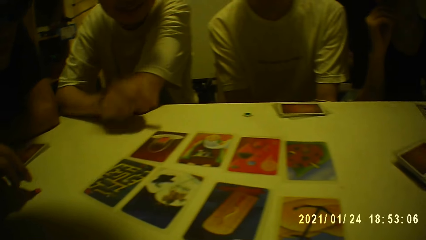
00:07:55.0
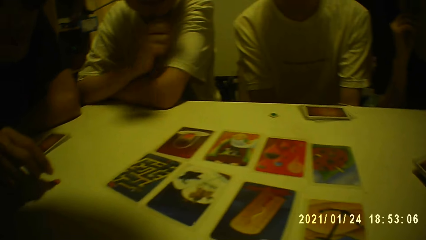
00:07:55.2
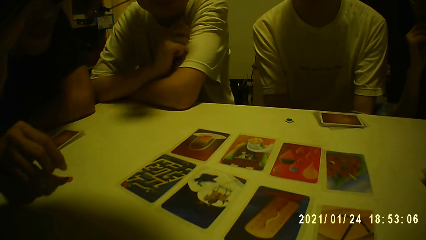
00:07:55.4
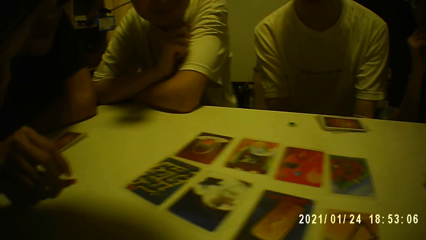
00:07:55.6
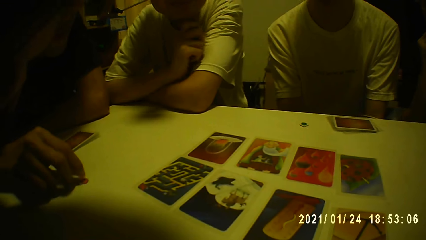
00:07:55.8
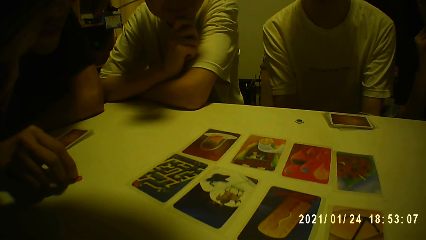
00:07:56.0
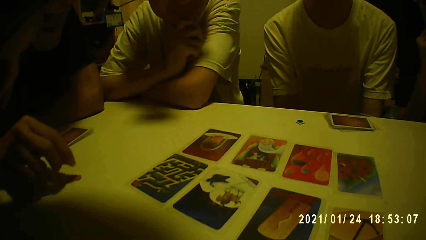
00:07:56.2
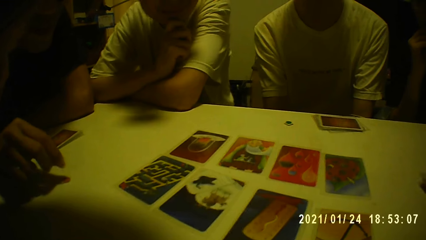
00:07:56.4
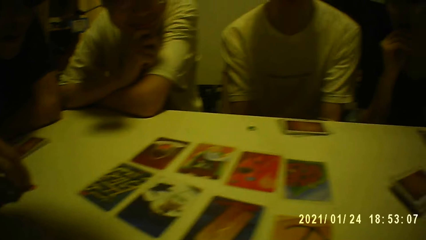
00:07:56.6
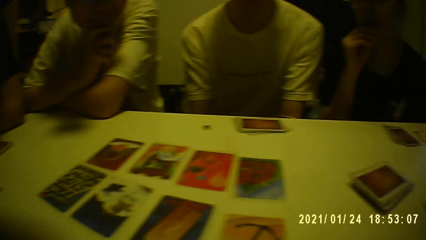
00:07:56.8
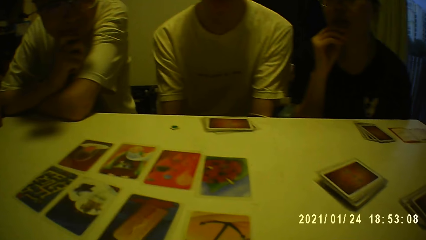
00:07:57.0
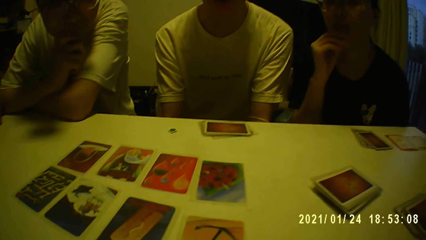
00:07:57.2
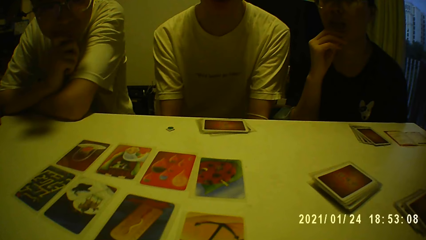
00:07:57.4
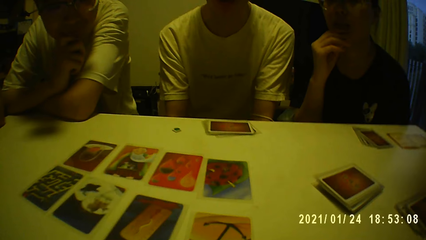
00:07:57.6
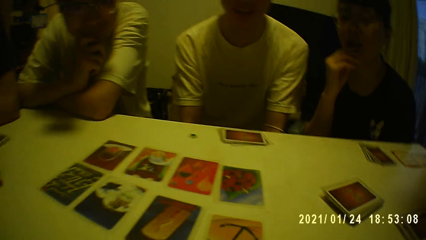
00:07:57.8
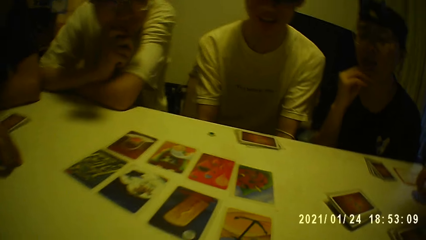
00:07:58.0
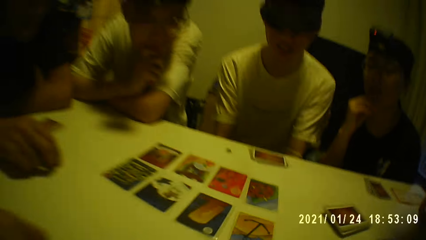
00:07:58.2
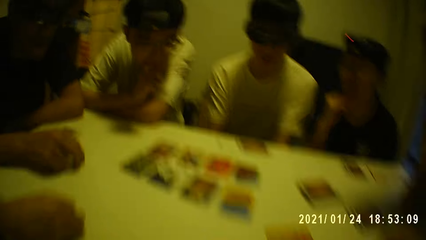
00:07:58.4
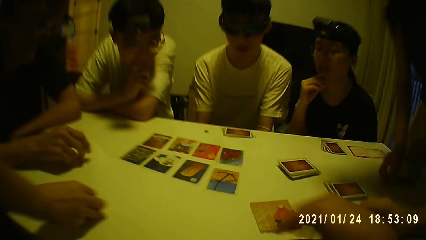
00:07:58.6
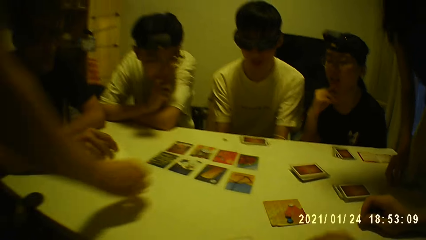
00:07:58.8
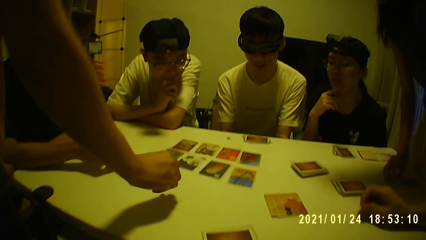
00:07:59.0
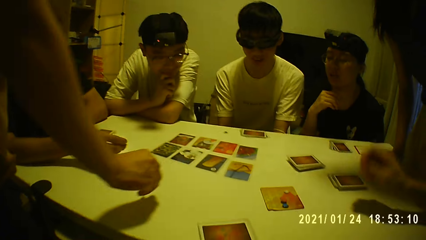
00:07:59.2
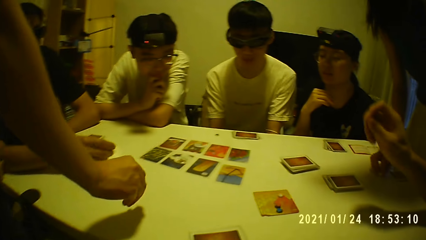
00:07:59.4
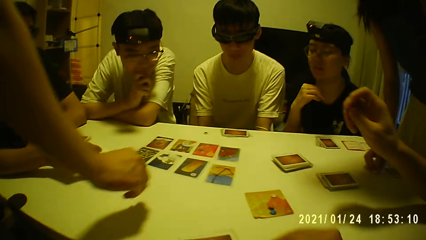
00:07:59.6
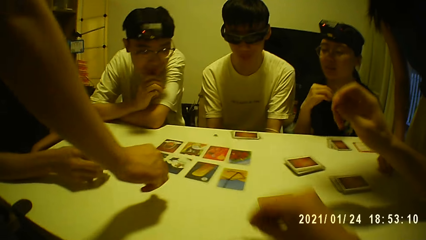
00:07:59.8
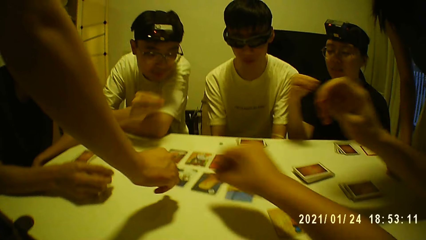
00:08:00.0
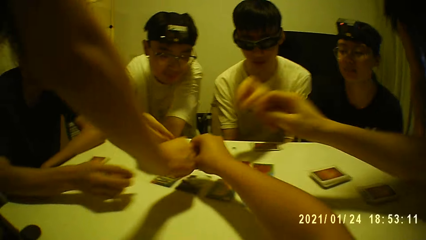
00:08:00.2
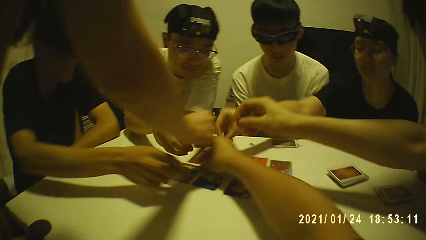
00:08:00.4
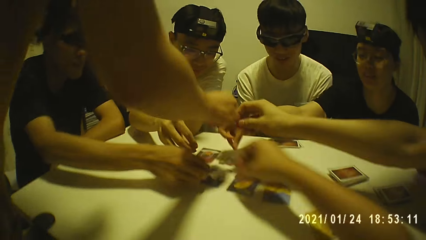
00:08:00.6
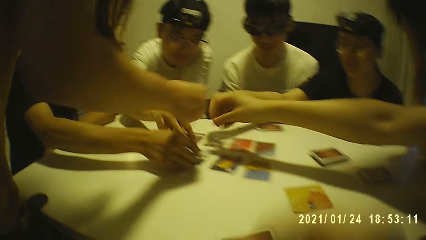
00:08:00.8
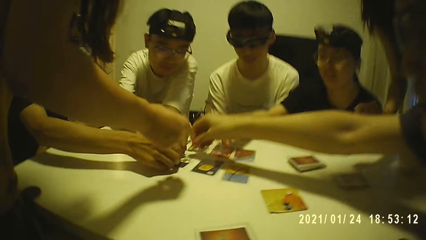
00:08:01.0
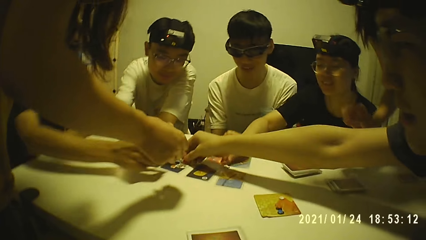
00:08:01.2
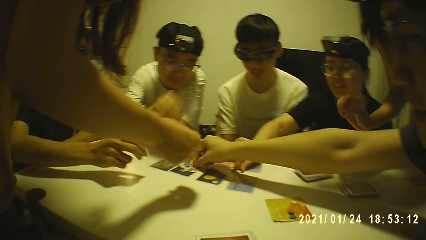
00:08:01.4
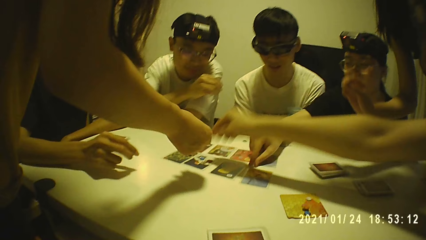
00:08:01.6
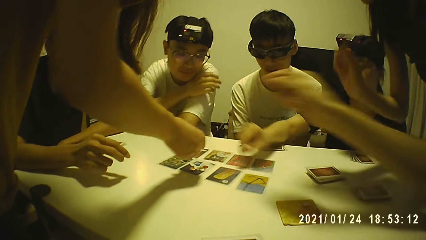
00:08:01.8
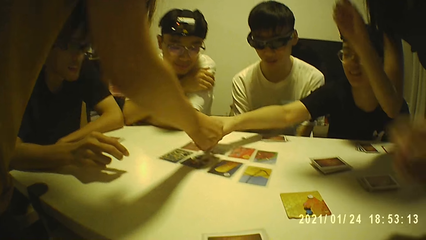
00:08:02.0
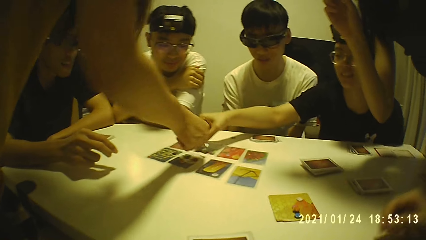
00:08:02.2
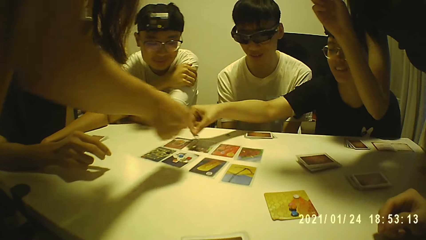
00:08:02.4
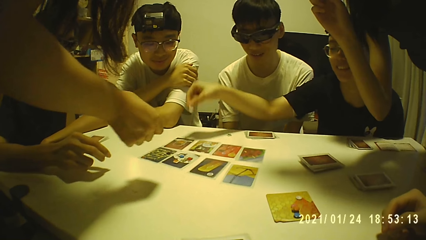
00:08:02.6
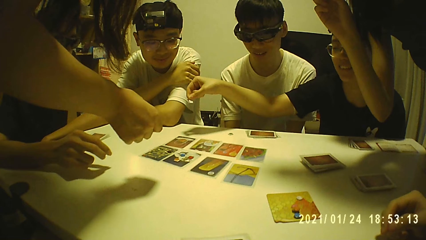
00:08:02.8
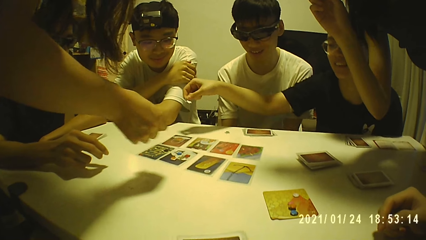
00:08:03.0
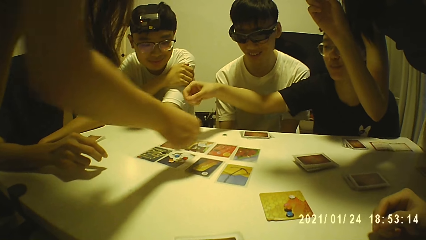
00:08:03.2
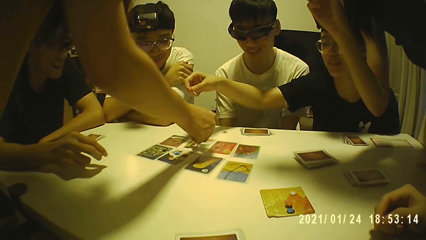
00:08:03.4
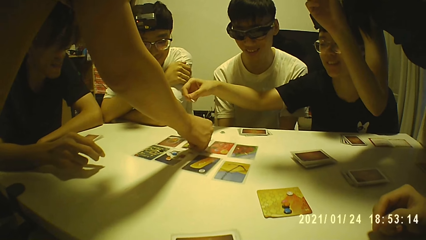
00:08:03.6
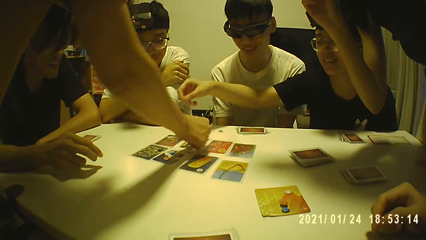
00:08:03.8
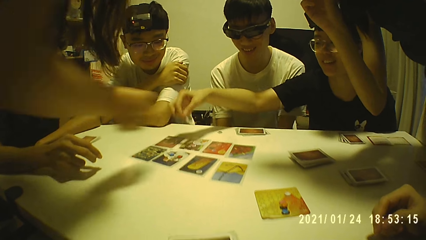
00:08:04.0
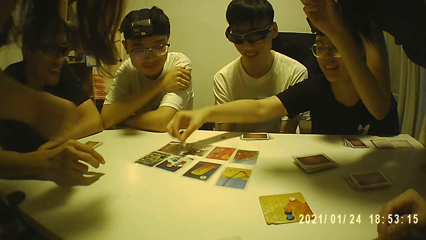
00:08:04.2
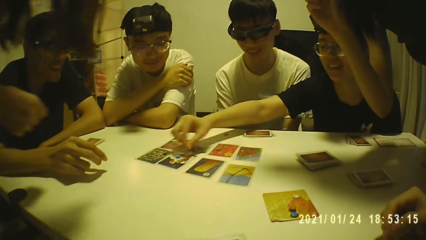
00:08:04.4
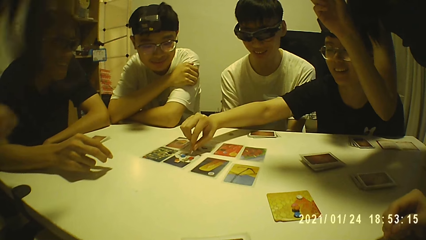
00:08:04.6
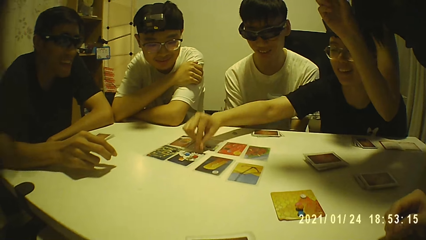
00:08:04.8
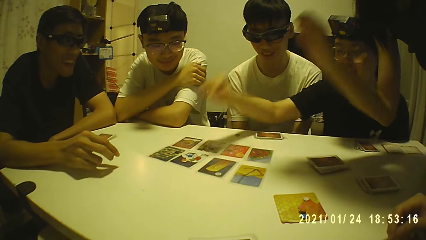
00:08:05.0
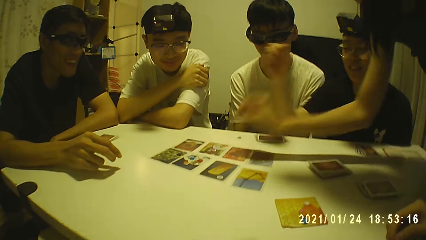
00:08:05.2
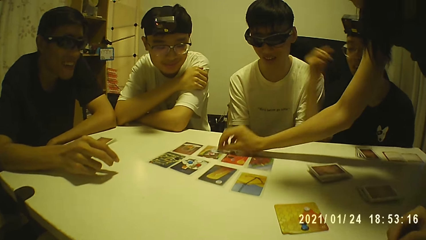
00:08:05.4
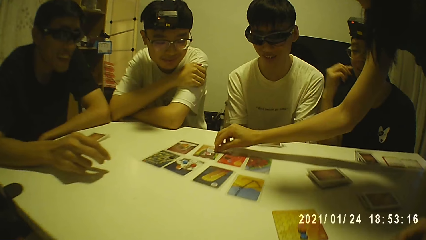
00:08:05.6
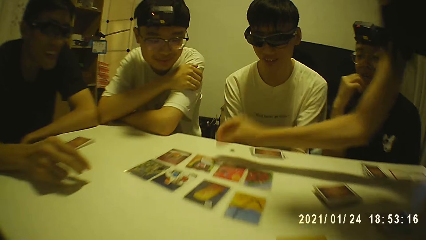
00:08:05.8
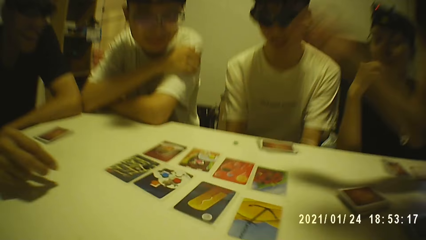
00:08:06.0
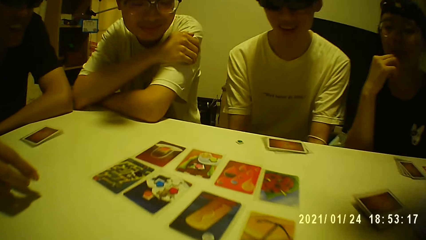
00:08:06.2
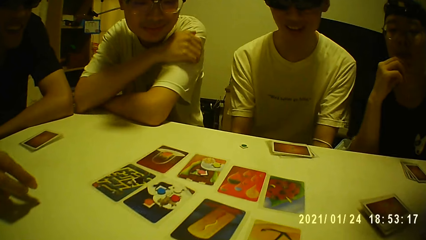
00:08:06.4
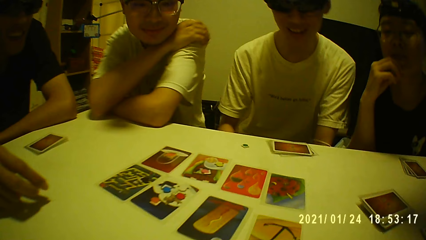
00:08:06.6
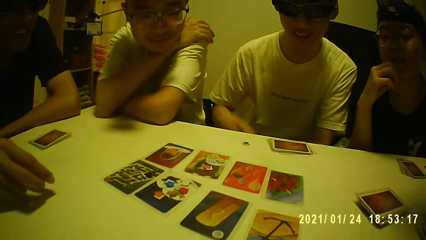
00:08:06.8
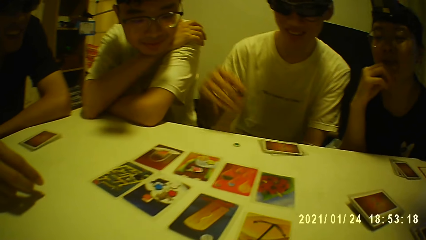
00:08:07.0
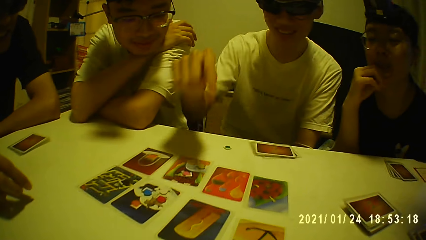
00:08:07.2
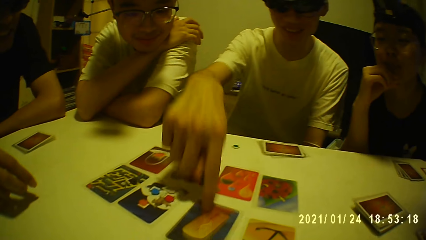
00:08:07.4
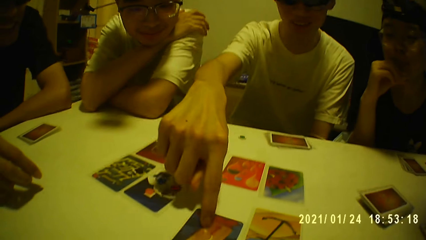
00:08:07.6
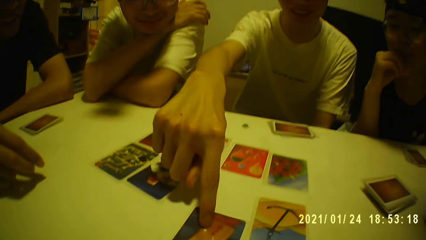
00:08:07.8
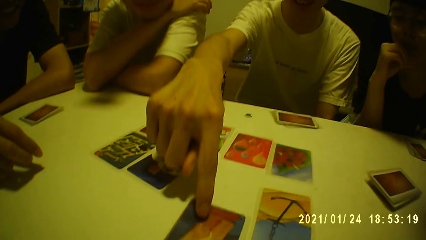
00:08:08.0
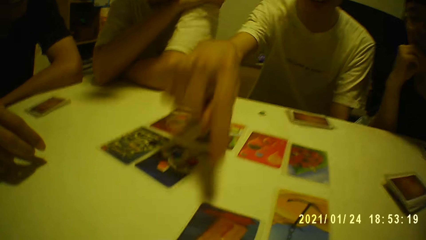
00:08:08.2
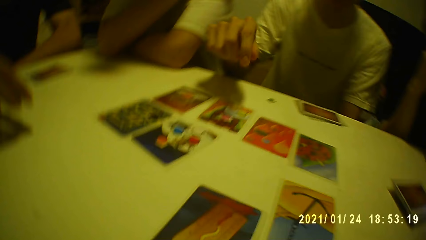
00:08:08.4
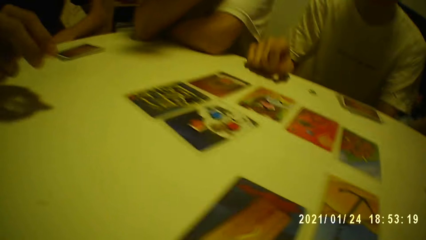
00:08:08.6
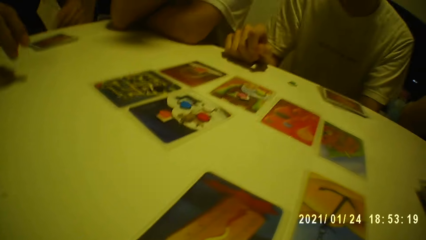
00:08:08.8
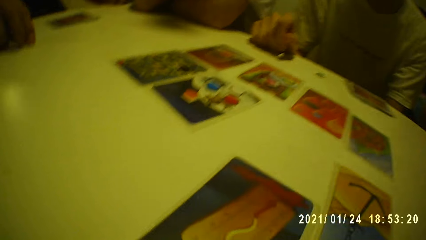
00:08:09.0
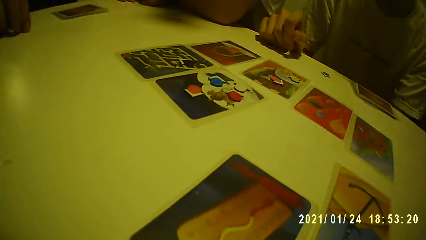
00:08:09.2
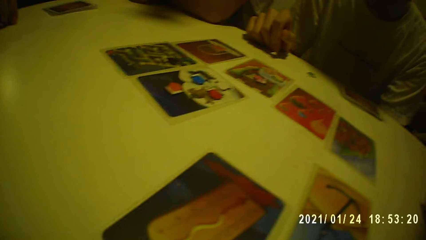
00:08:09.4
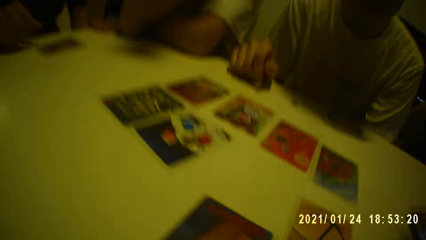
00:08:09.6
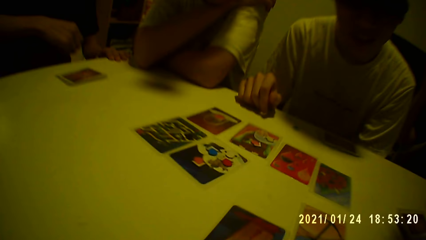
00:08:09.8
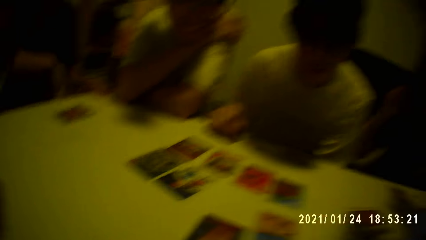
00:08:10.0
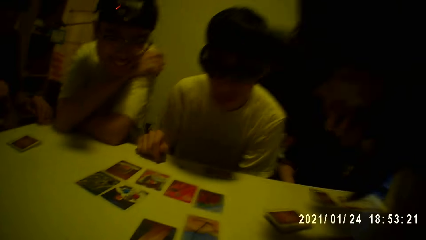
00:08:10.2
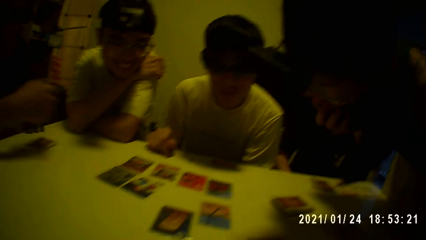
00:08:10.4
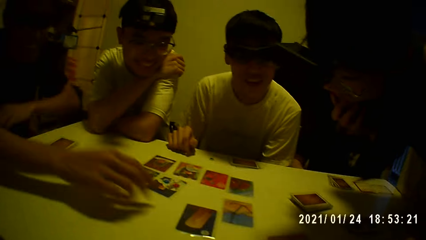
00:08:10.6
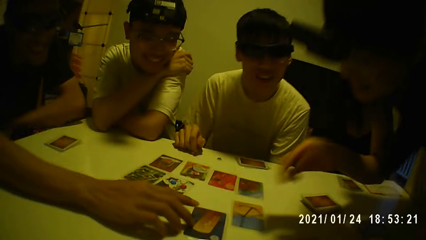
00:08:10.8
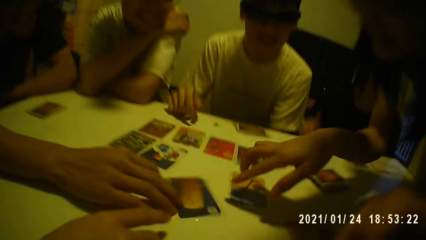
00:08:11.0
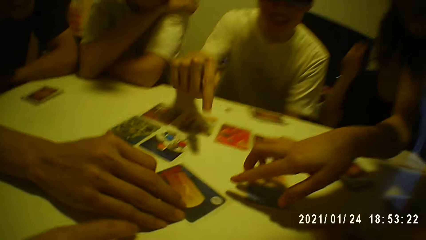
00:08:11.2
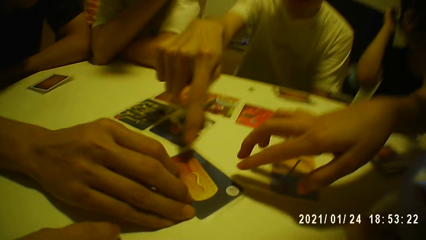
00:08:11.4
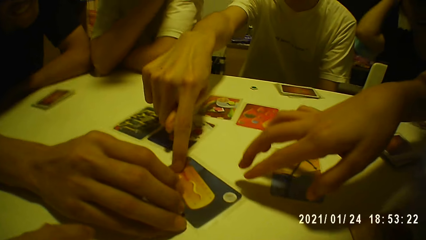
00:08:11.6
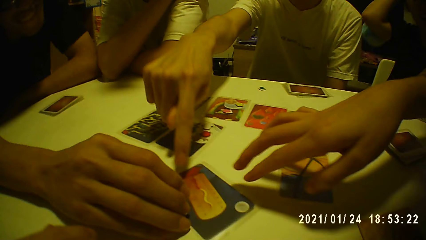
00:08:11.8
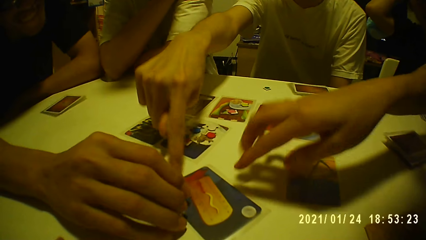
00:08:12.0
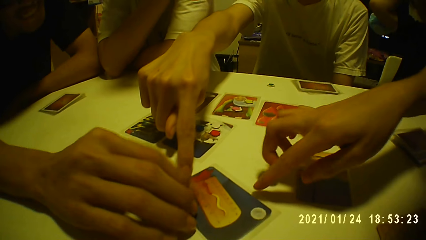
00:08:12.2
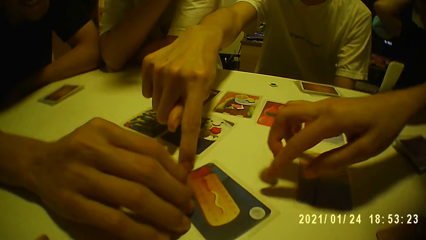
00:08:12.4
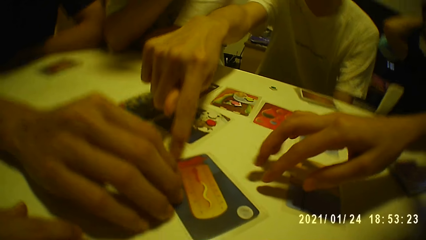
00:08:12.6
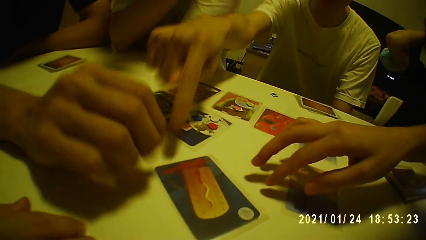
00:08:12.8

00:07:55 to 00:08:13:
A man moves the card on the table with his right hand. A person knocks his hand on the table. The camera wearer places the token on the card with his right hand. Another man places the token on the card with his right hand. Five persons pick something from the table. A third man places the token on the card with his right hand. The first man places the token on the card with his right hand. A fourth man places the token on the card with his right hand. A woman places the token on the card with her right hand. Another woman places the token on the card with her right hand. A third woman places the token on the card with her right hand. The third man moves the card on the table with his right hand. The second man moves the card on the table with his right hand. The person touches a card on the table. Another person points at a card on the table. The third man points at a card on the table and touches the card on the table with his right hand.
